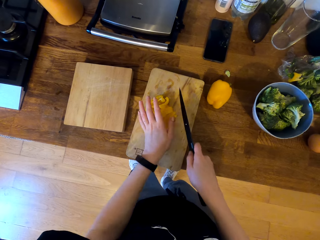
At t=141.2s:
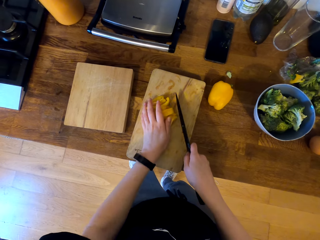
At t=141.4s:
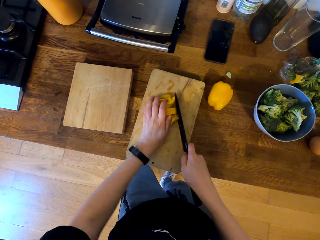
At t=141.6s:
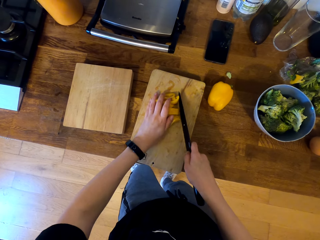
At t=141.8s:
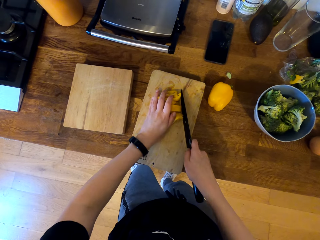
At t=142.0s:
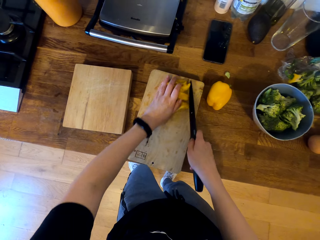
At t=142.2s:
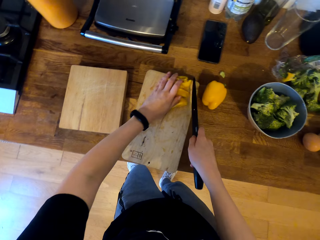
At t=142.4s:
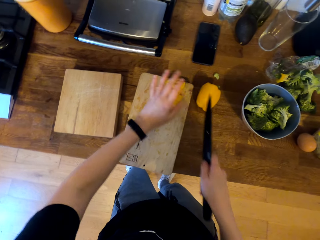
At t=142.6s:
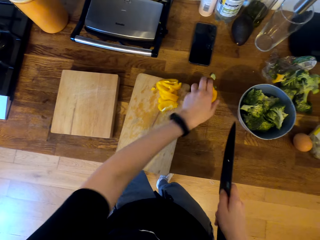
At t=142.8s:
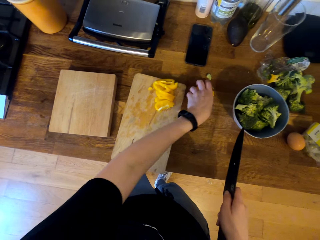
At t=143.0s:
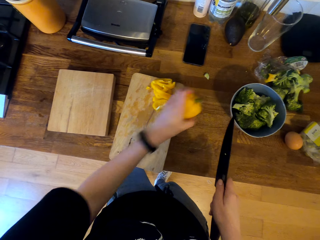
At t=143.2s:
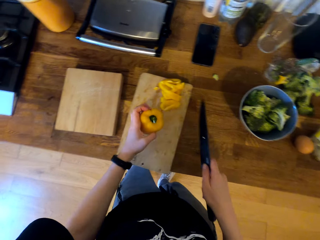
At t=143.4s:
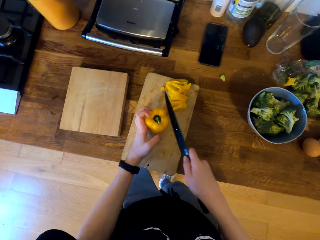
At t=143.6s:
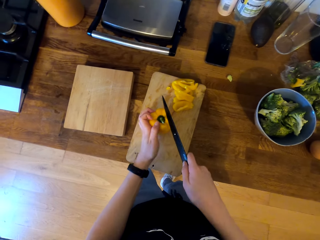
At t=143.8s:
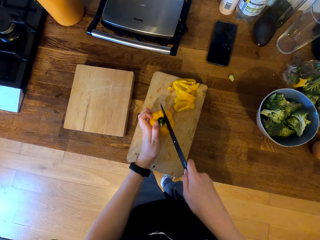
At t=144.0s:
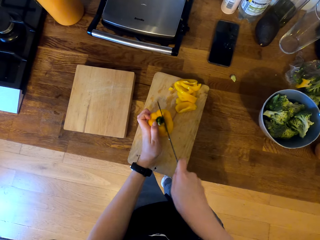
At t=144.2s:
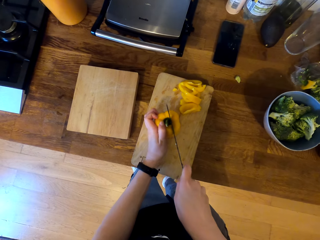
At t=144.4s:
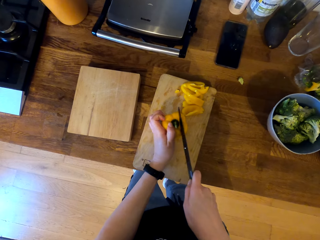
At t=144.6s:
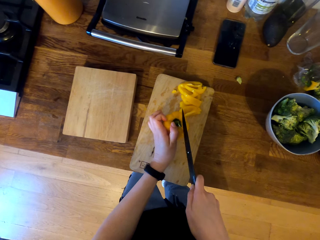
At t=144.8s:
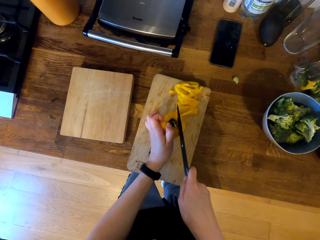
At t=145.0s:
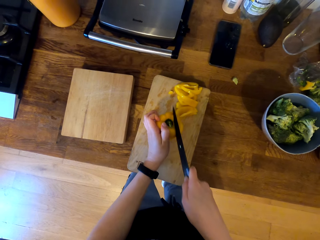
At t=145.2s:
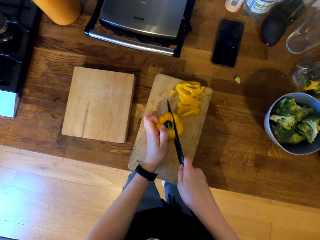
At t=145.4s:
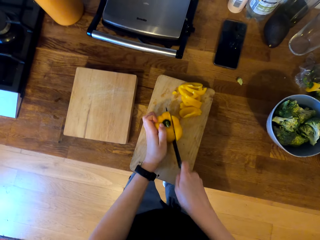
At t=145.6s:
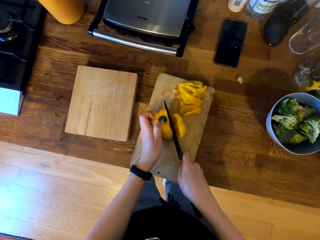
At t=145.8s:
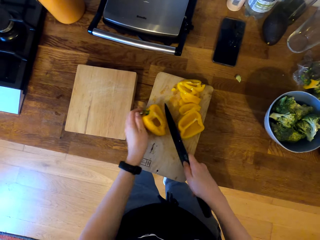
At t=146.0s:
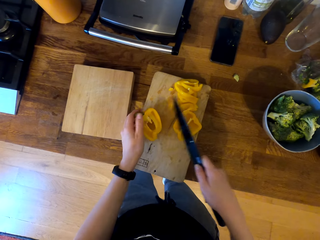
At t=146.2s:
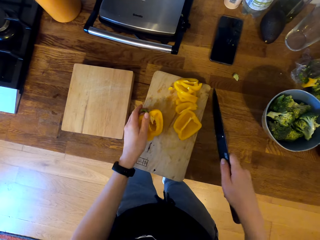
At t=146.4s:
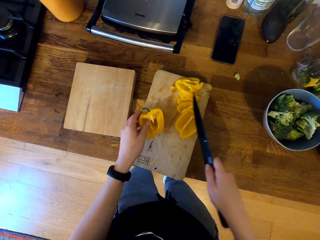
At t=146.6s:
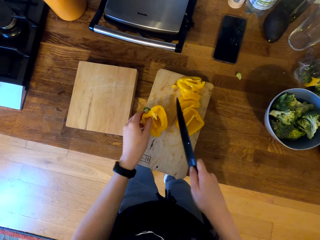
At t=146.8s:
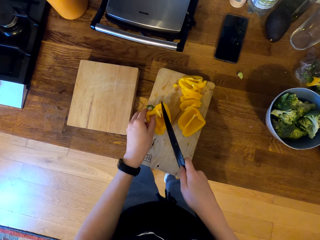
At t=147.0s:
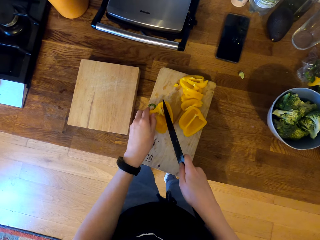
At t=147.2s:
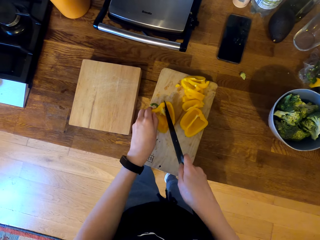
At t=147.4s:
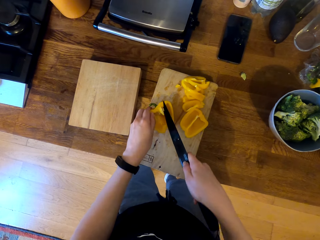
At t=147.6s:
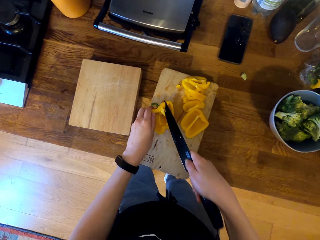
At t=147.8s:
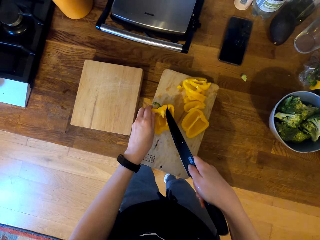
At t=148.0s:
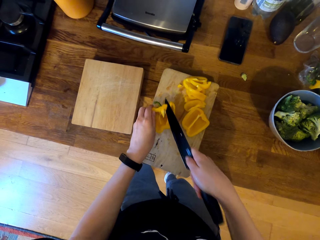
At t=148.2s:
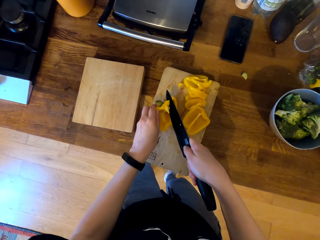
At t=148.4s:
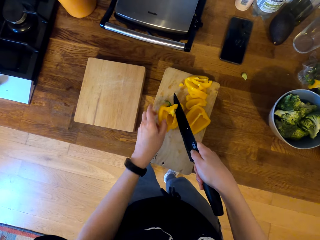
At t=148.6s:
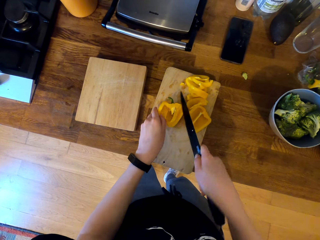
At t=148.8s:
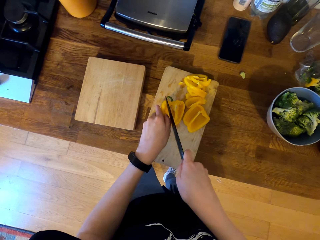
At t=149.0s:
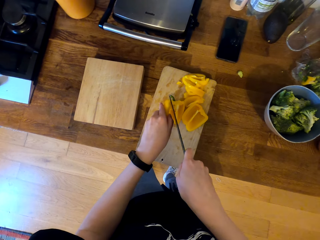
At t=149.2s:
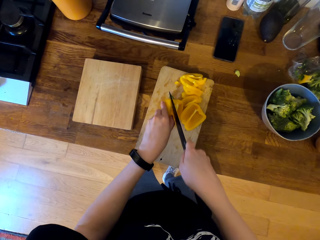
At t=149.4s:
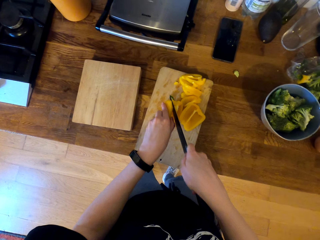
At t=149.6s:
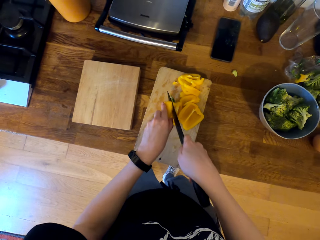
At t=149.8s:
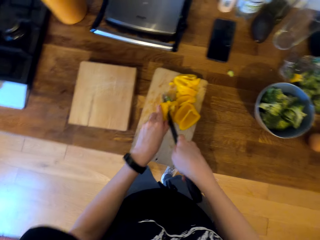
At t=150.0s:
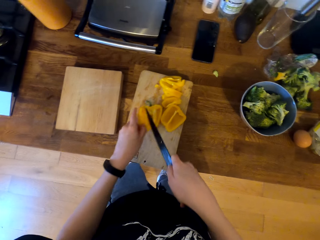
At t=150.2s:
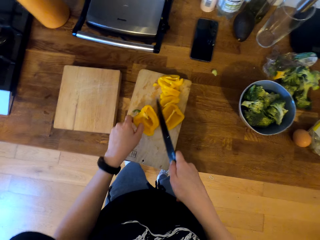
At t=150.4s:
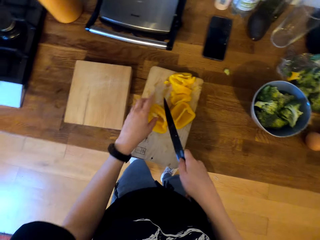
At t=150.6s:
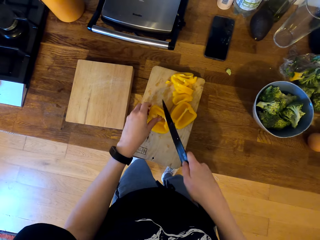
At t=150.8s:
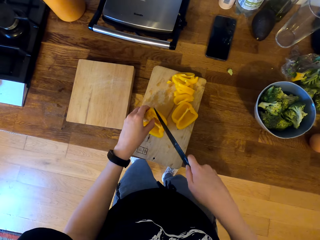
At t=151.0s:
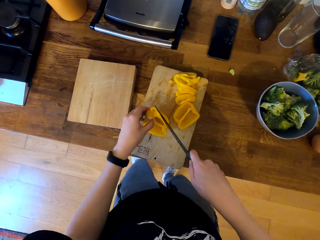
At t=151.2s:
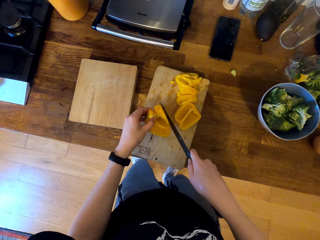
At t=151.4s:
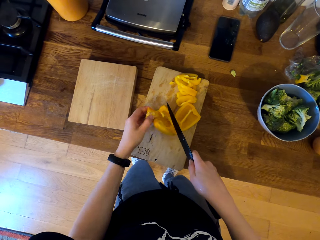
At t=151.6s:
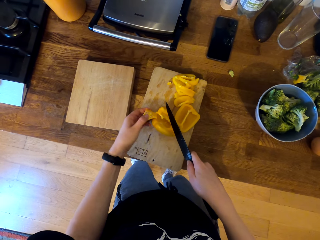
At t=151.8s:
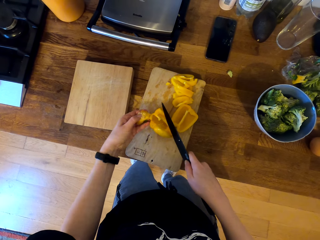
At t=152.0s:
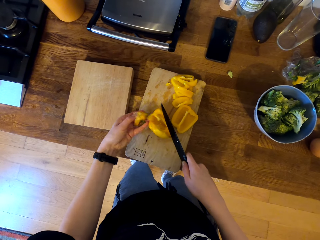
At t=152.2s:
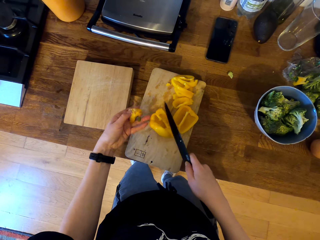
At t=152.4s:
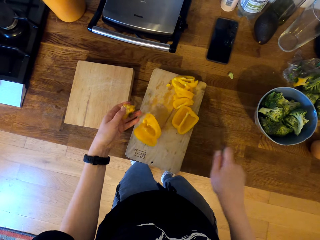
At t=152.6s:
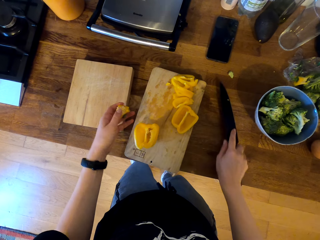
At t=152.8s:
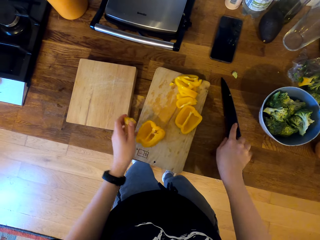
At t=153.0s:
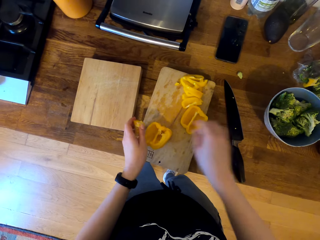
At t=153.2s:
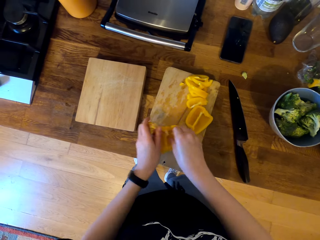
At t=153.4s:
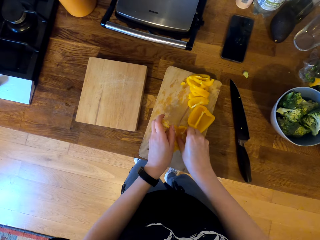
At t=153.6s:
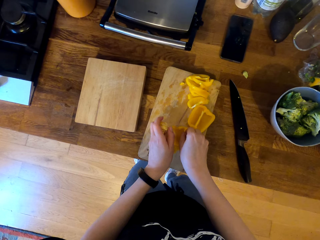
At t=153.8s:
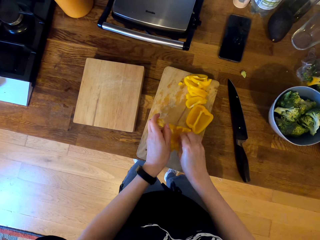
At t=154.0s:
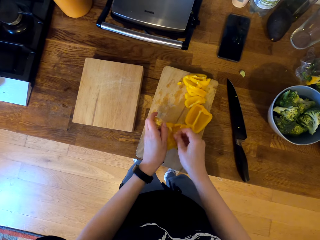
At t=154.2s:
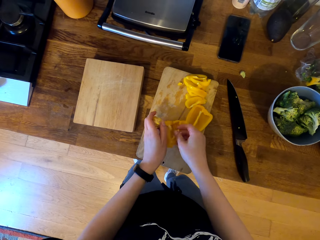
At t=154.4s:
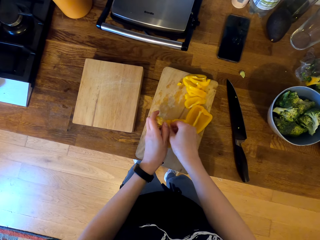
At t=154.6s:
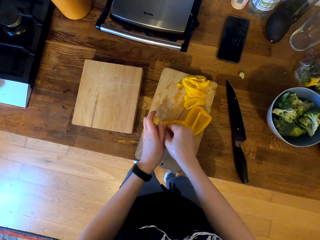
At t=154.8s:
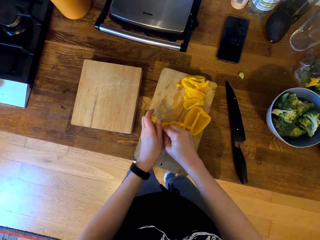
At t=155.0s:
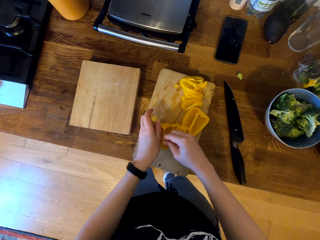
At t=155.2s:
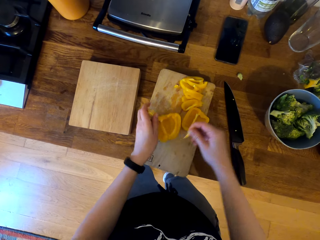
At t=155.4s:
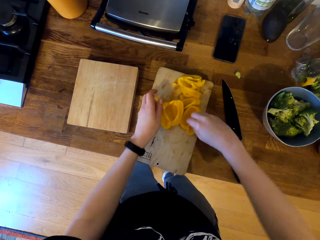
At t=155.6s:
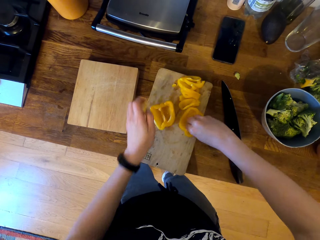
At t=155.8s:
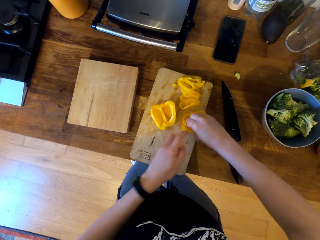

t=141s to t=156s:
The camera wearer picks the bell pepper from the cabinet top. They hold the bell pepper on the chopping board. They cut the bell pepper. They remove the bell pepper seeds. They place the knife on the cabinet top. They remove the bell pepper seeds.

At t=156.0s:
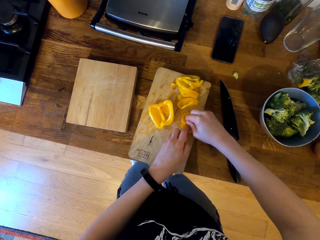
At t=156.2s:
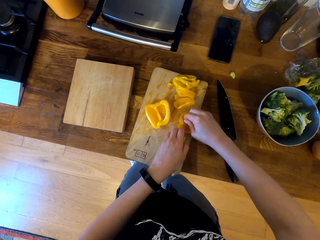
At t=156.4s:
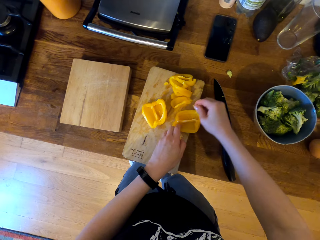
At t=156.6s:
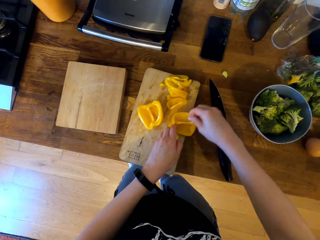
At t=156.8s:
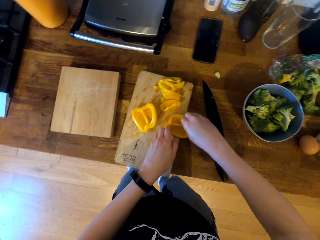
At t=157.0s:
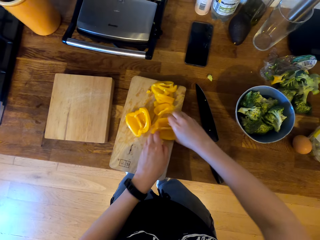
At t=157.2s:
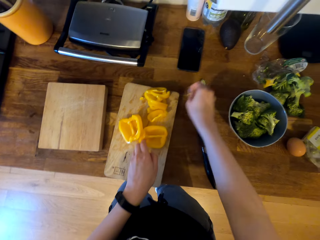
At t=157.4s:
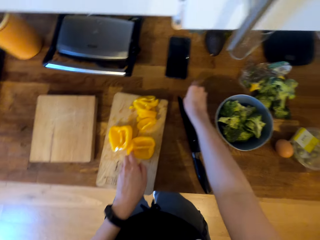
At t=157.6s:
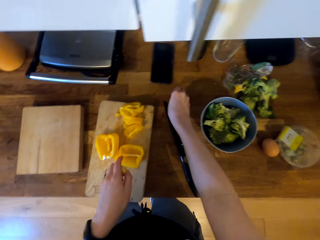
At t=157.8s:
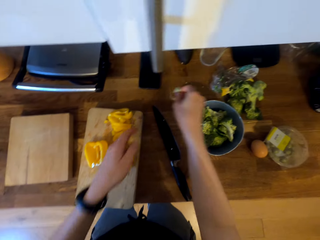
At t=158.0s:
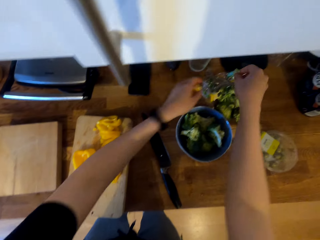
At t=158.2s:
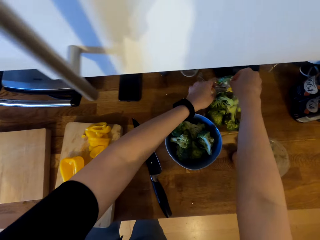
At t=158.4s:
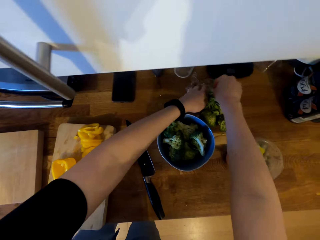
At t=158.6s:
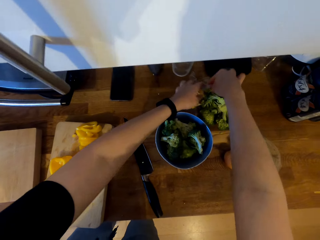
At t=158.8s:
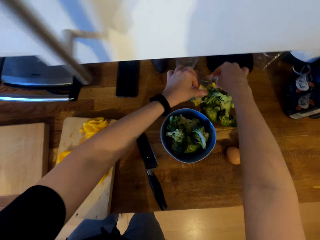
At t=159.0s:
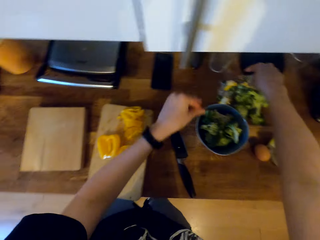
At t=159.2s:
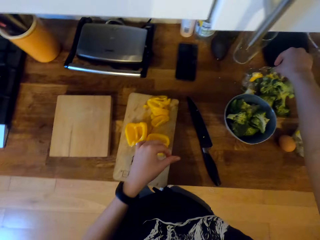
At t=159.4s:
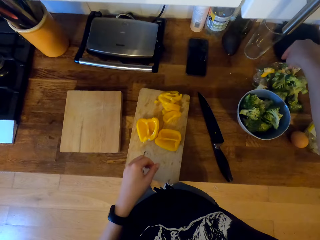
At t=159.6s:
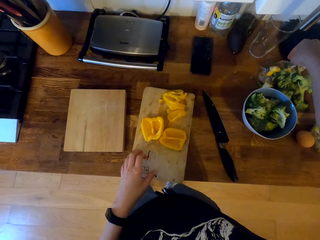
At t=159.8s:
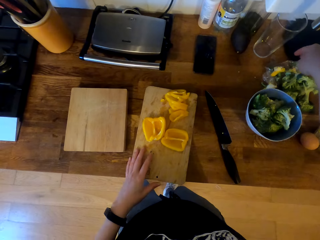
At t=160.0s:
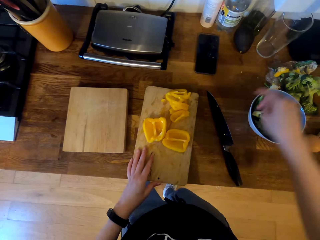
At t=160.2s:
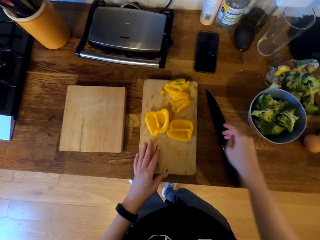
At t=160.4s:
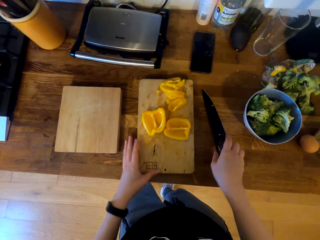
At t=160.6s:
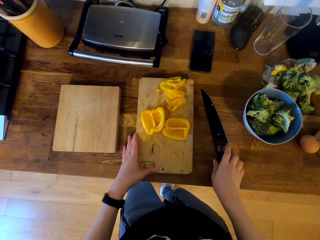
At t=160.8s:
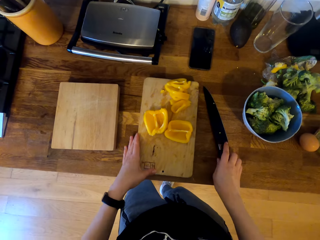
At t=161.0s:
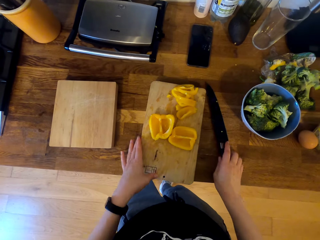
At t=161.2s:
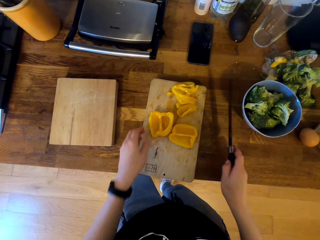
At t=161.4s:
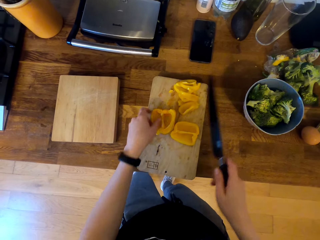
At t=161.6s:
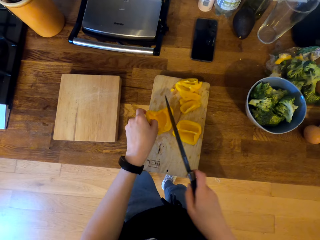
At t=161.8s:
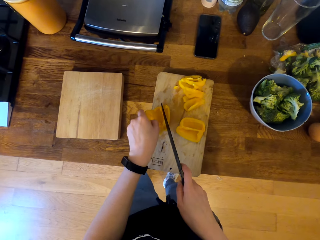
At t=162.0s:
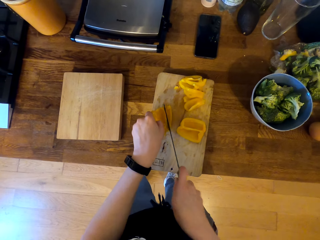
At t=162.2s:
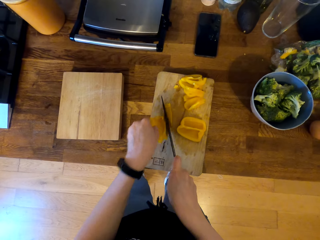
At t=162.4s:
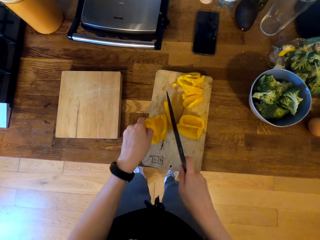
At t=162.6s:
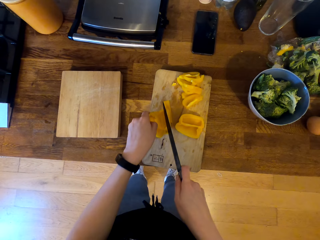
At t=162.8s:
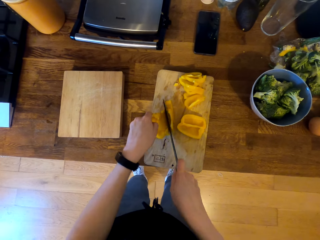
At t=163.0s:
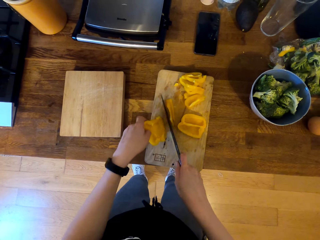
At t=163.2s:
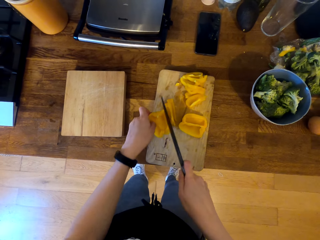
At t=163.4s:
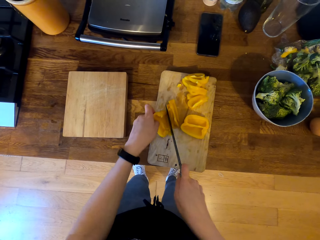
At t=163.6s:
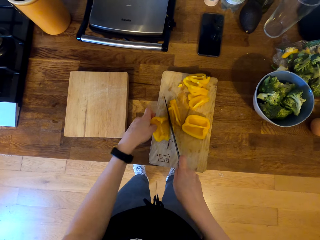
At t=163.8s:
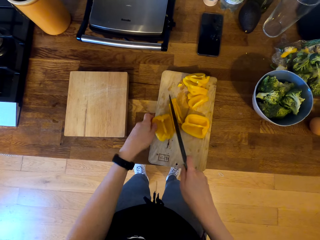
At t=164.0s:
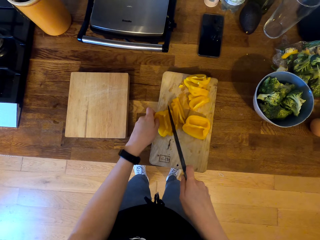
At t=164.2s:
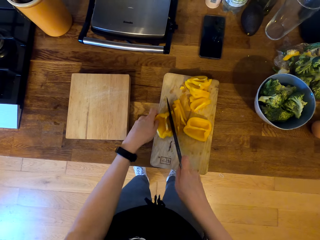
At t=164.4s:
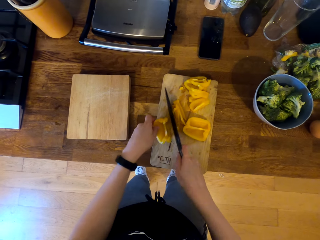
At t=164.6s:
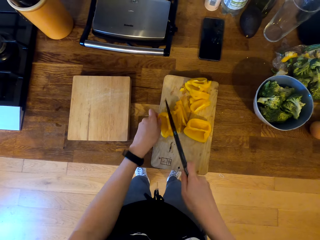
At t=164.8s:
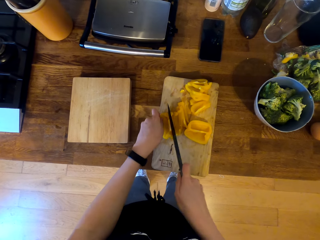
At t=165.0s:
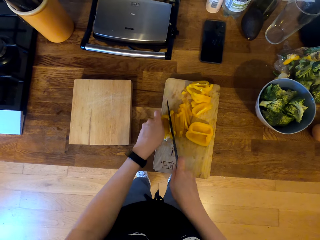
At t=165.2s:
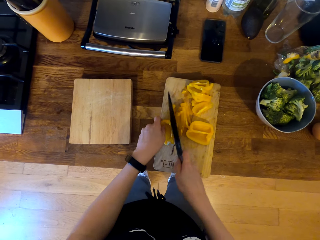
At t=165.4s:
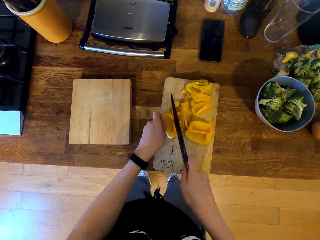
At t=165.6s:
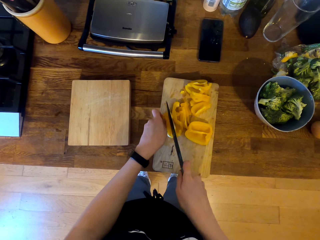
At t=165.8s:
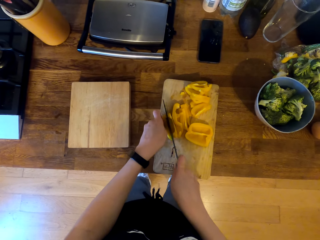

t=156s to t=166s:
The camera wearer places the bell pepper seeds on the plastic bag. They drag the chopping board. They pick the knife. They chop the bell pepper with the knife.
